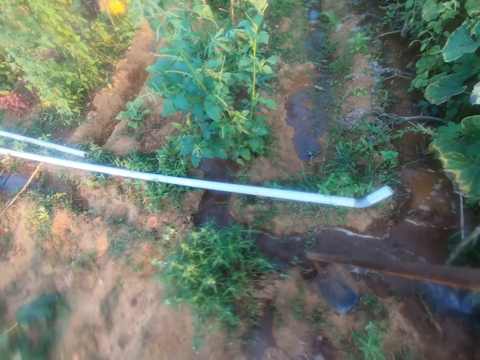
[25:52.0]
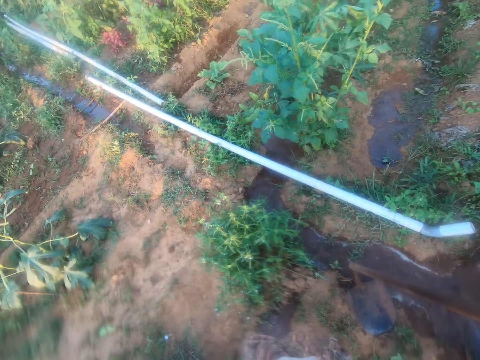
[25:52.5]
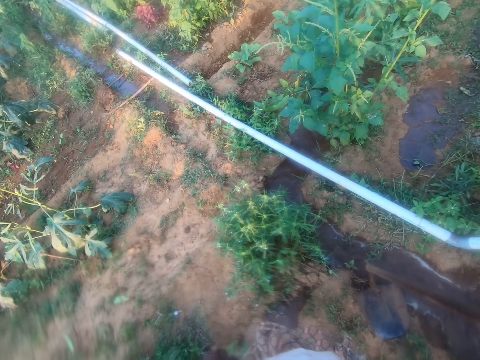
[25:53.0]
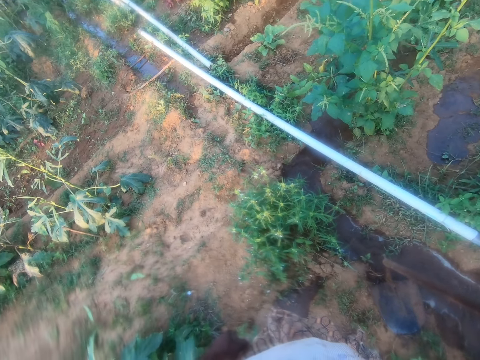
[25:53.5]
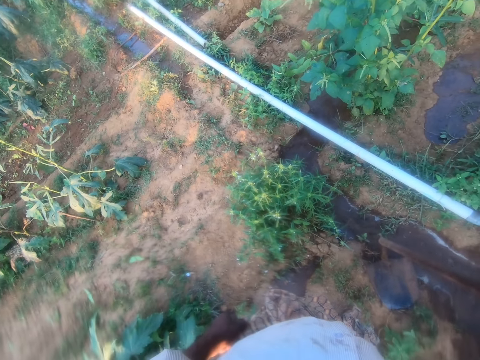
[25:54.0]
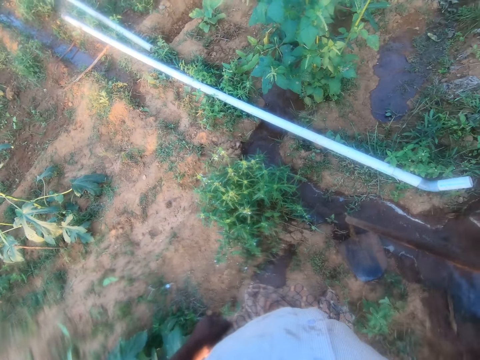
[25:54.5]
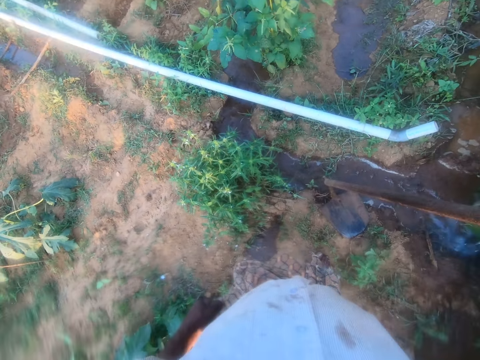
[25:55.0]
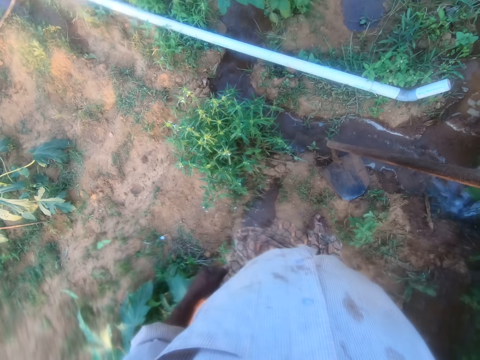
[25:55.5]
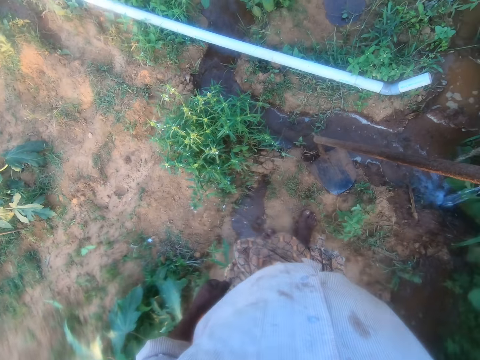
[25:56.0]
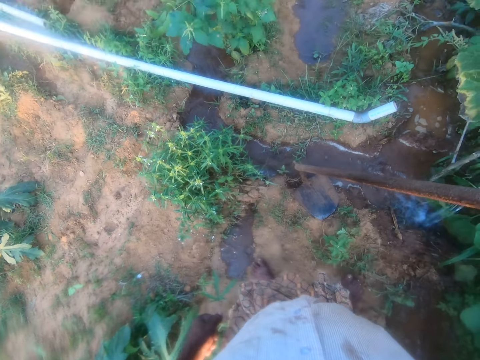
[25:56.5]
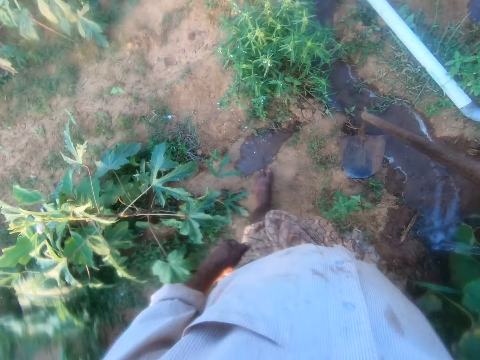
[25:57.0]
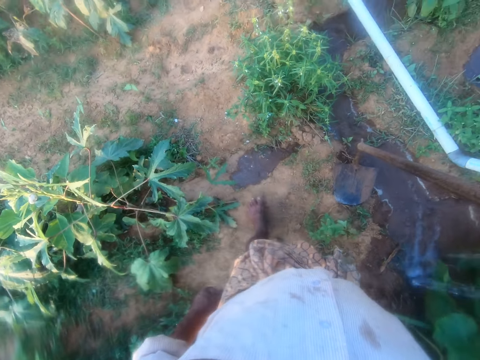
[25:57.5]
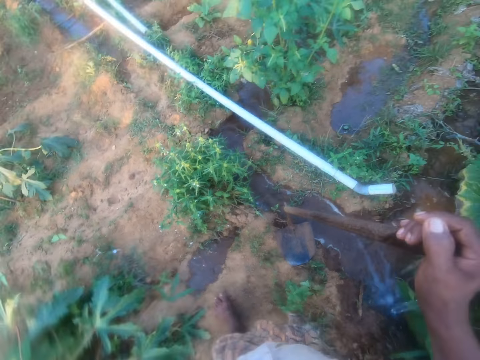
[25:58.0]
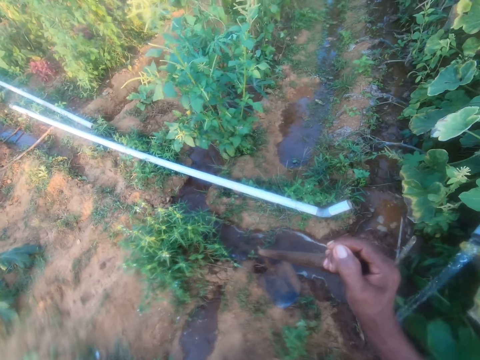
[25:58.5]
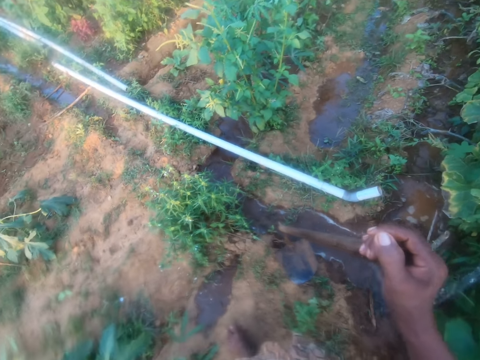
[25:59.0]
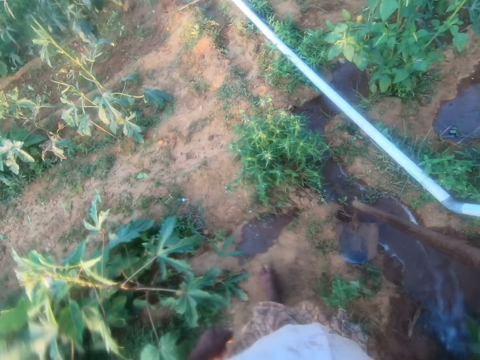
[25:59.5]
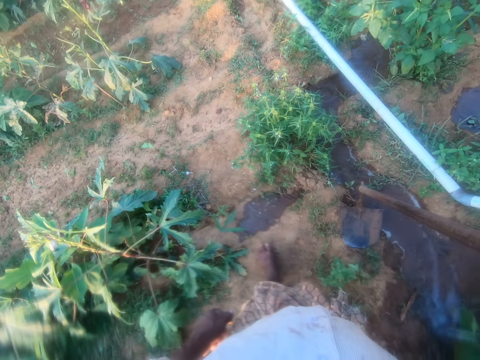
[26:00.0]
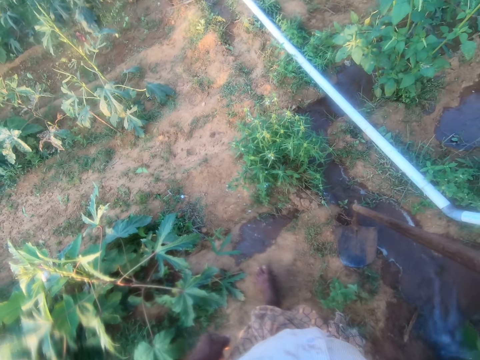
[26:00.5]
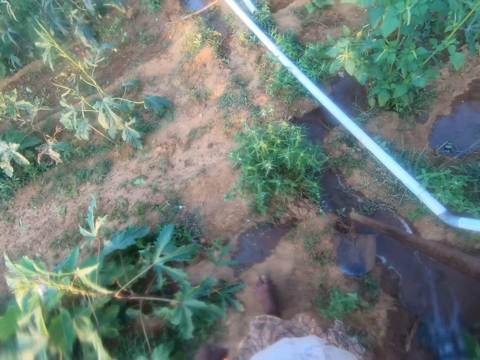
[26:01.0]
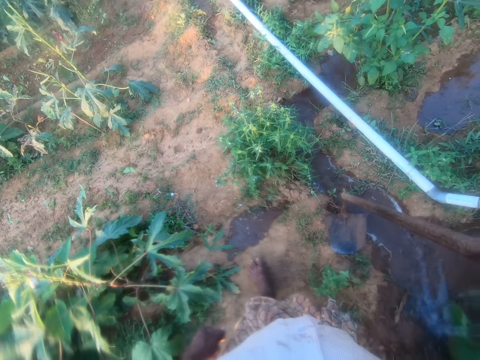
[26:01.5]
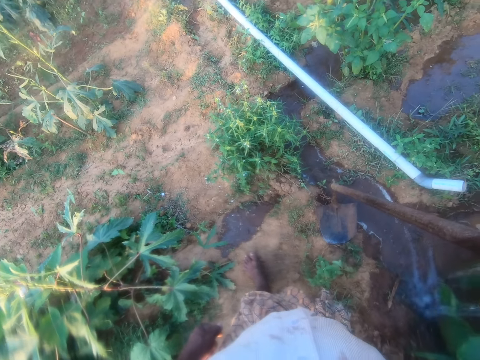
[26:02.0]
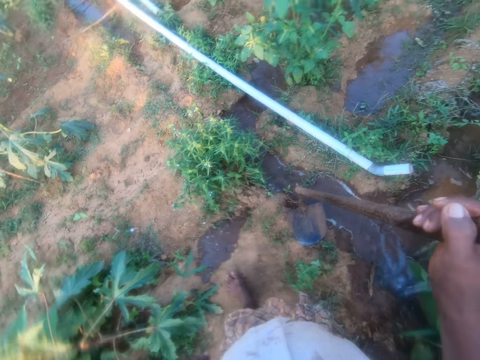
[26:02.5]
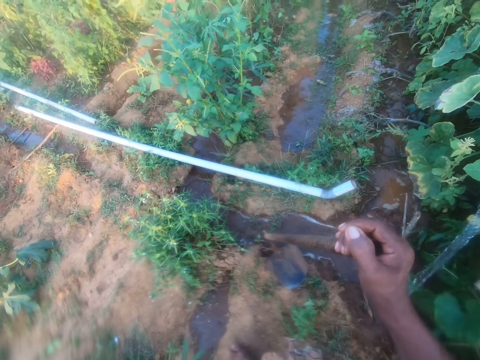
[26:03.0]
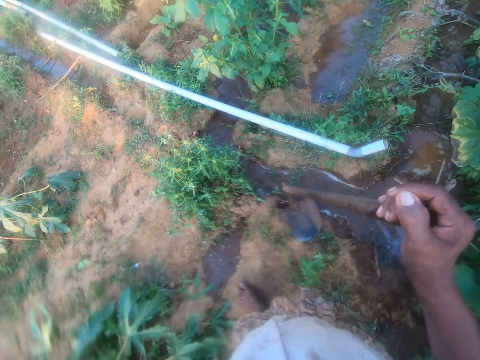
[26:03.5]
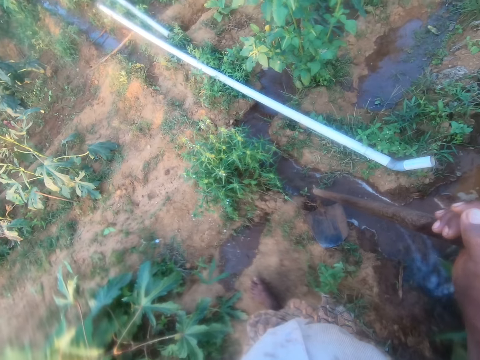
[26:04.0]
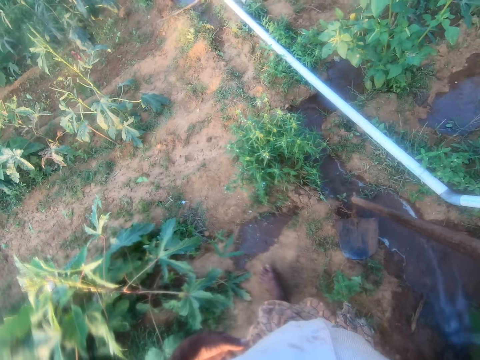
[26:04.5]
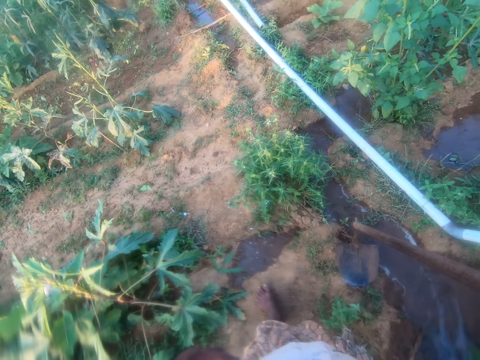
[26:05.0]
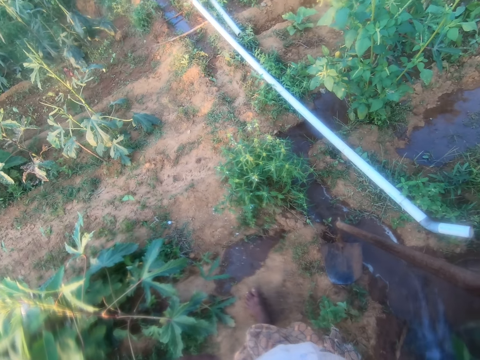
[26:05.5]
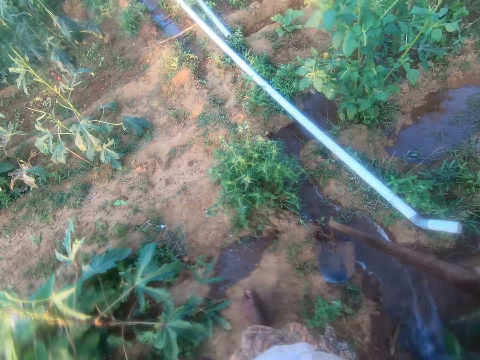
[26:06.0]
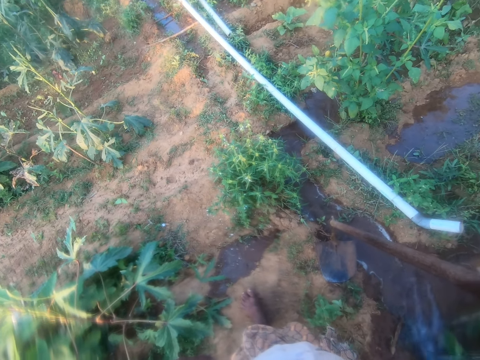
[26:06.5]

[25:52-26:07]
The camera wearer looks at the garden.

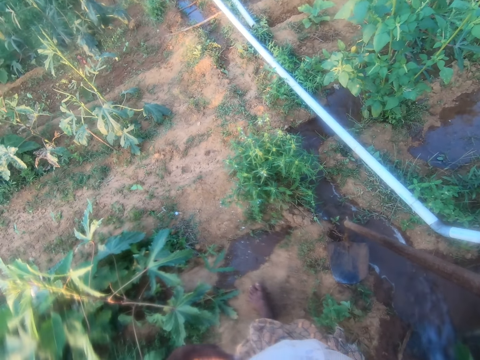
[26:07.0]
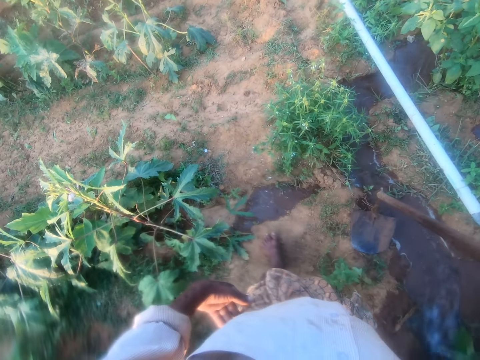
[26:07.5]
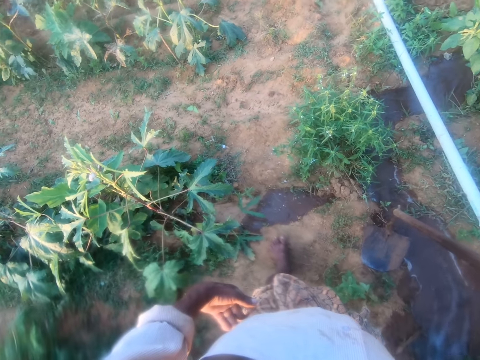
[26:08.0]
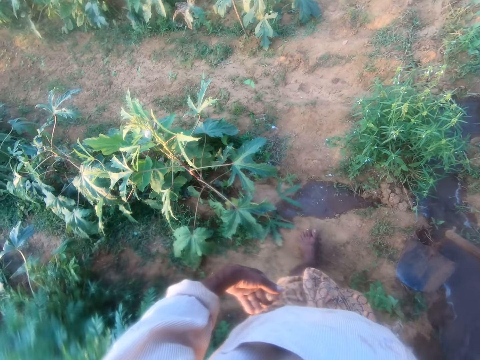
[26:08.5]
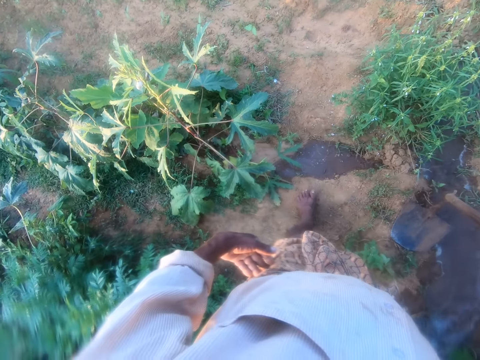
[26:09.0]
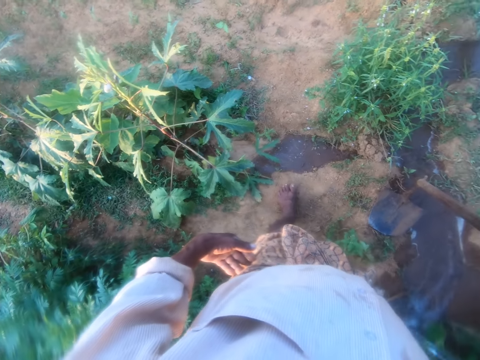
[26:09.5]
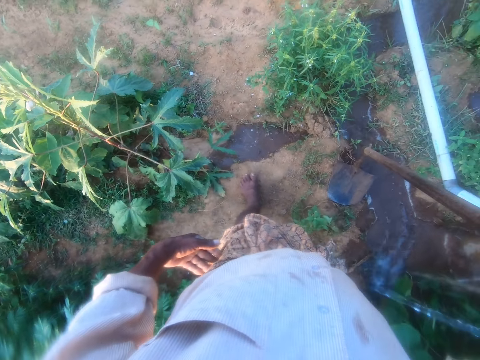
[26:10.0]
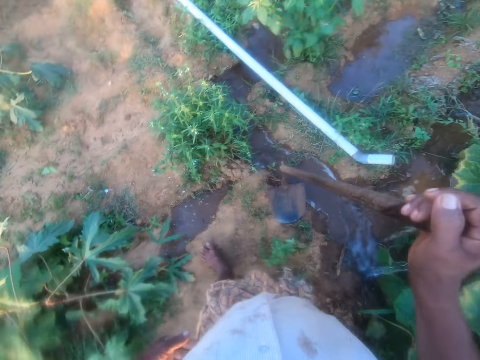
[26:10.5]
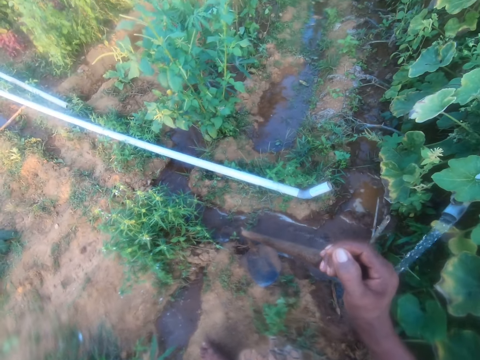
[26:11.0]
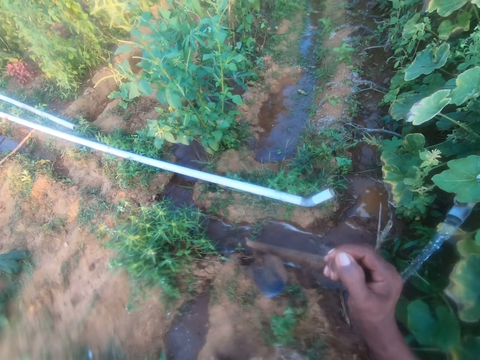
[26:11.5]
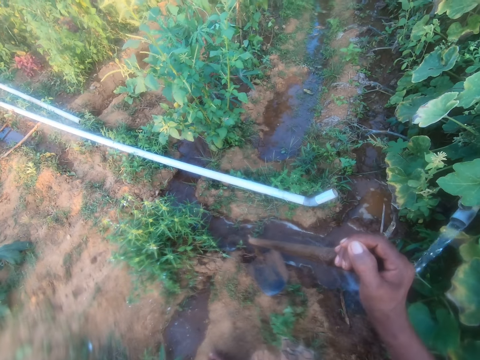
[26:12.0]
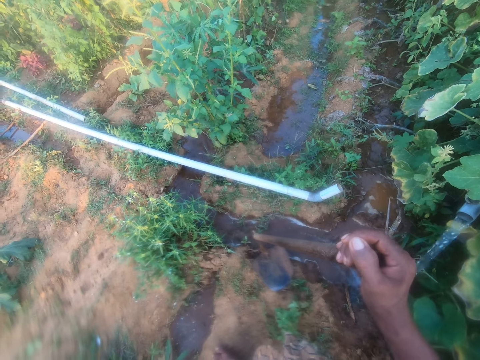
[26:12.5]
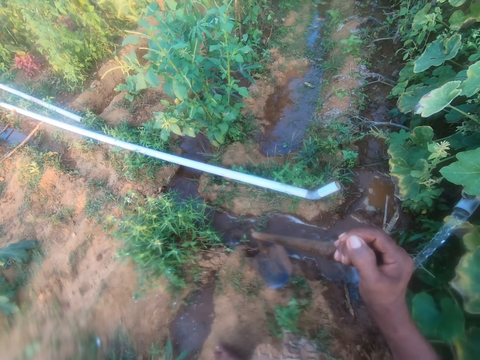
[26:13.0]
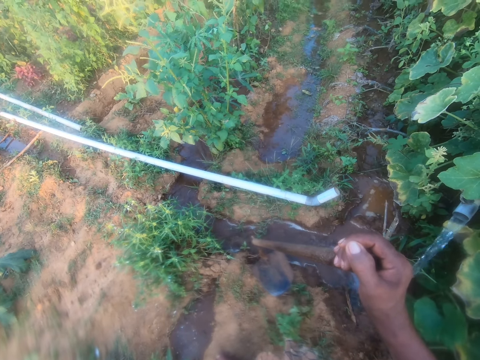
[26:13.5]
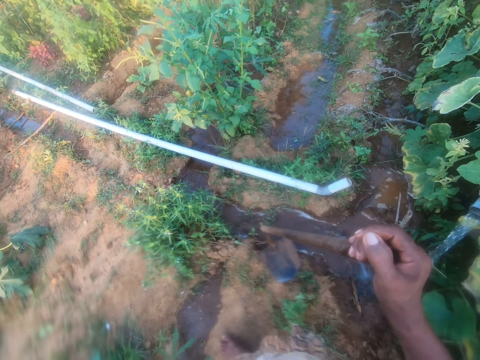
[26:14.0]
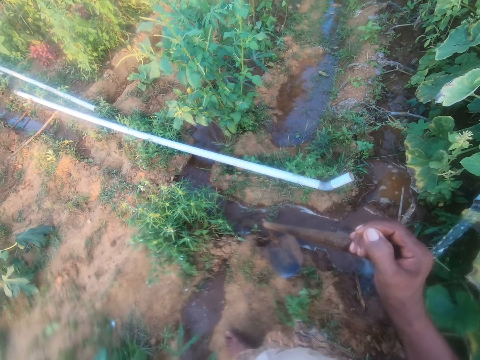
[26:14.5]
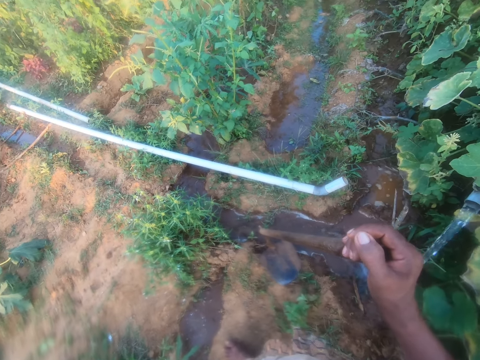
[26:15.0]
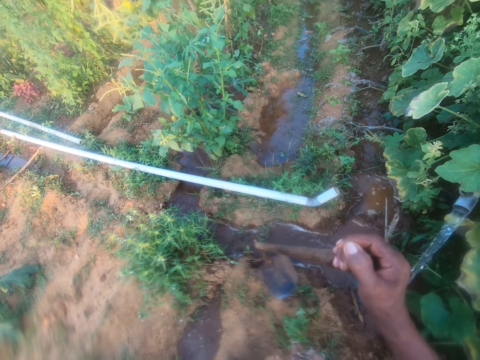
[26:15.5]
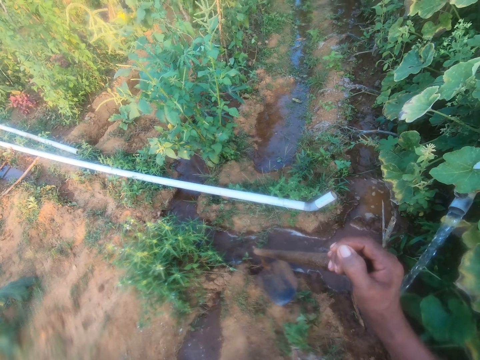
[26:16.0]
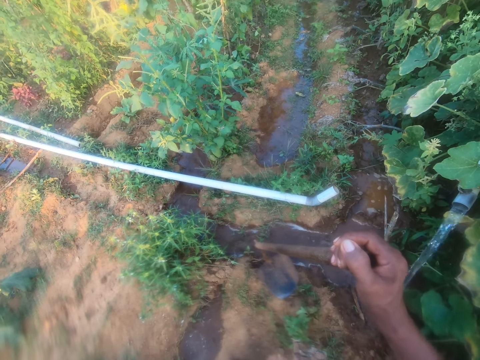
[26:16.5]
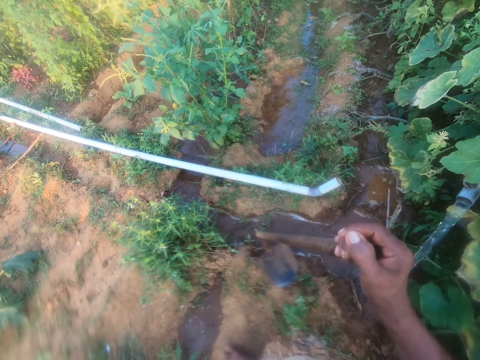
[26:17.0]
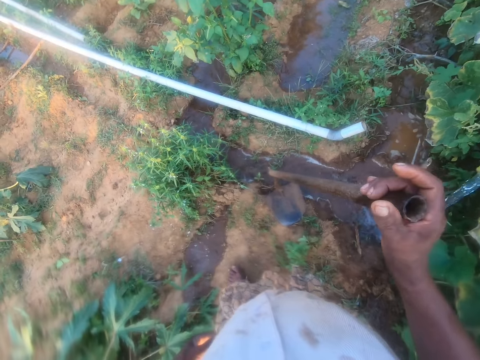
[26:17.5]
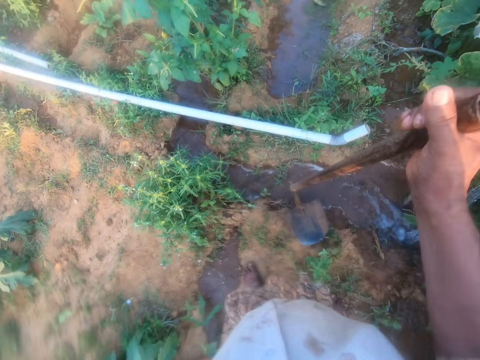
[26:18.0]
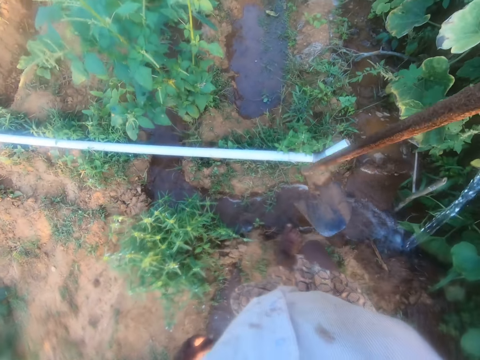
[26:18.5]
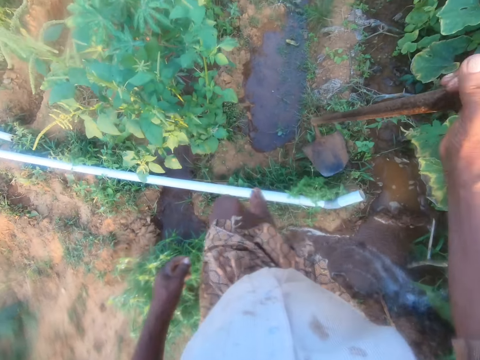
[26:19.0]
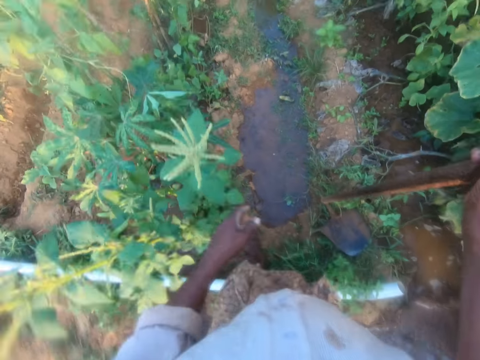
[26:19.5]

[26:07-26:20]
The camera wearer looks around the garden. They lift the hoe. They walk in the garden.
